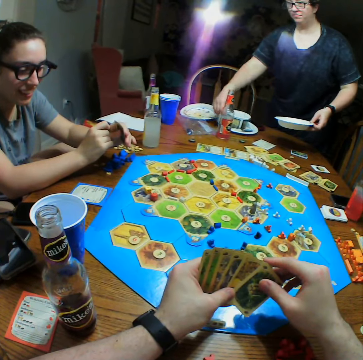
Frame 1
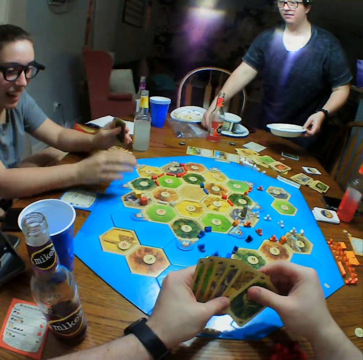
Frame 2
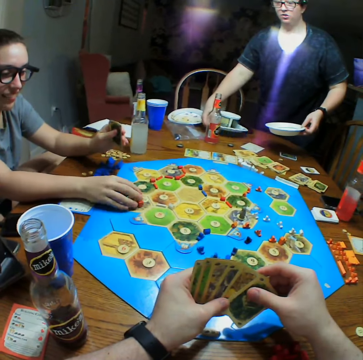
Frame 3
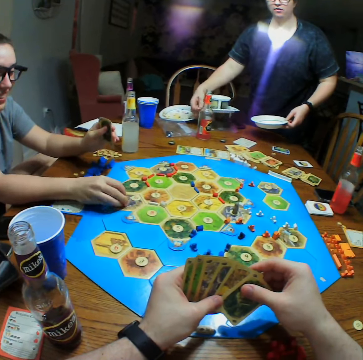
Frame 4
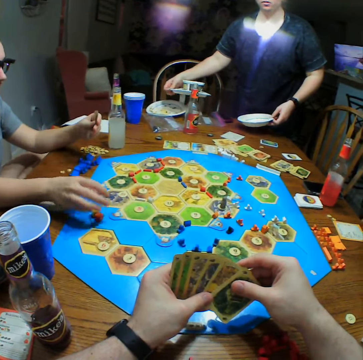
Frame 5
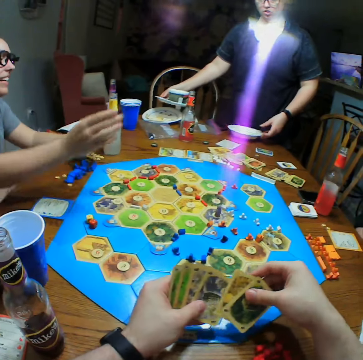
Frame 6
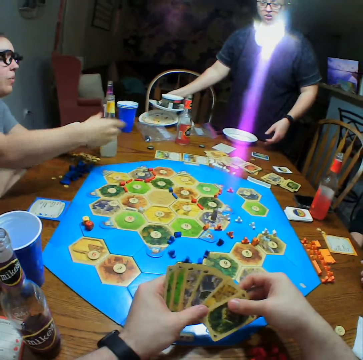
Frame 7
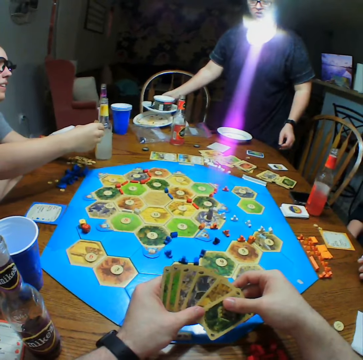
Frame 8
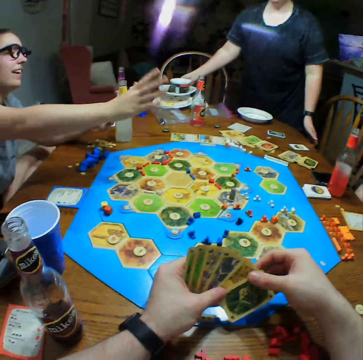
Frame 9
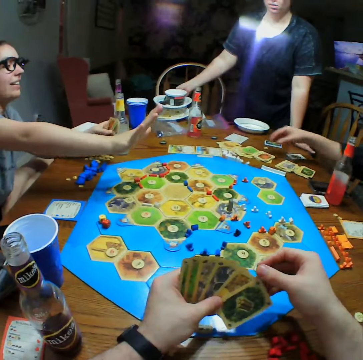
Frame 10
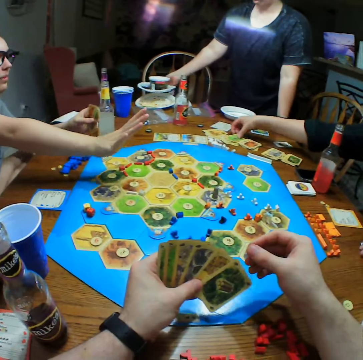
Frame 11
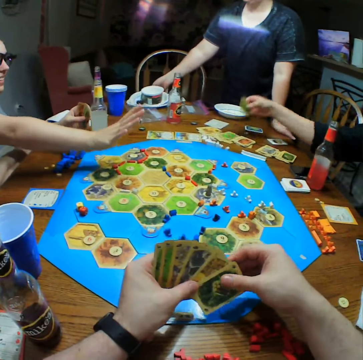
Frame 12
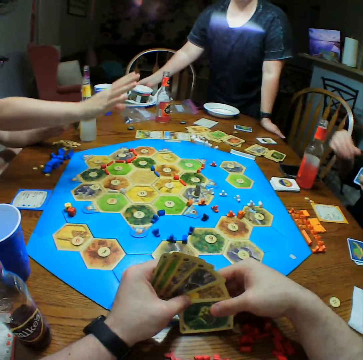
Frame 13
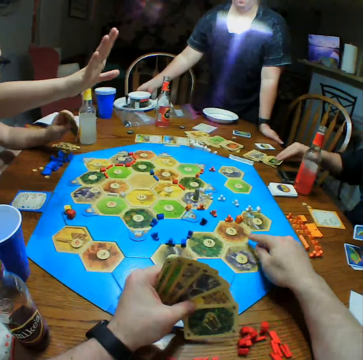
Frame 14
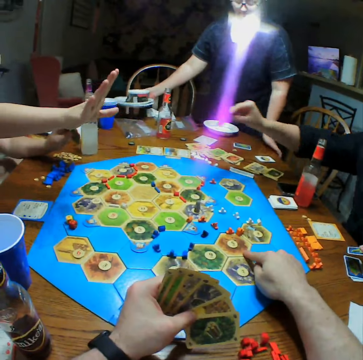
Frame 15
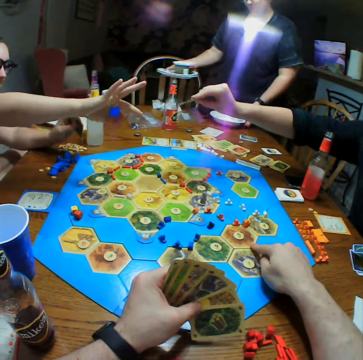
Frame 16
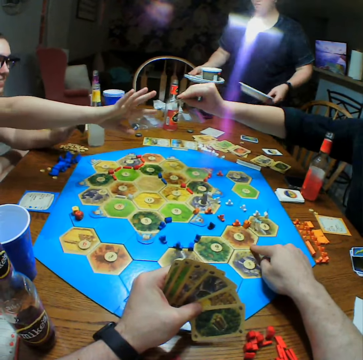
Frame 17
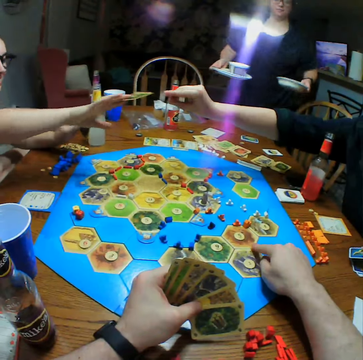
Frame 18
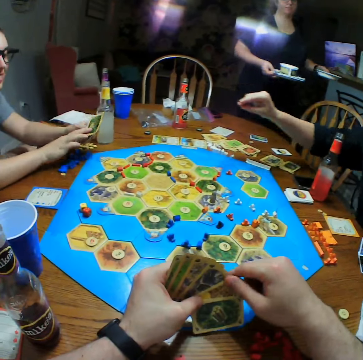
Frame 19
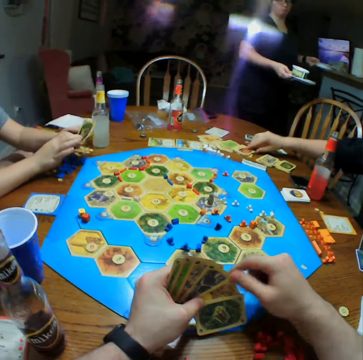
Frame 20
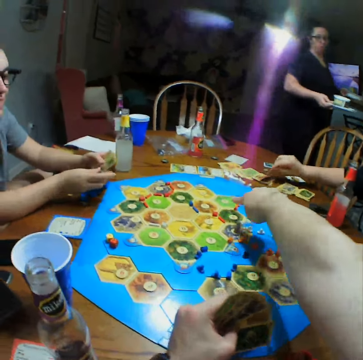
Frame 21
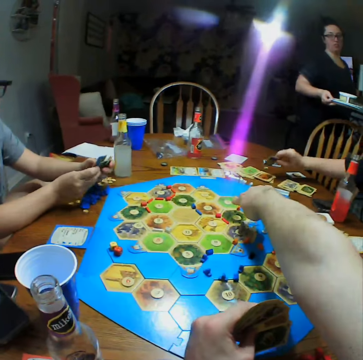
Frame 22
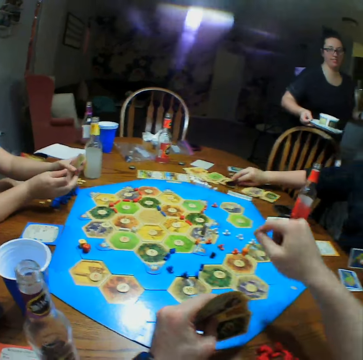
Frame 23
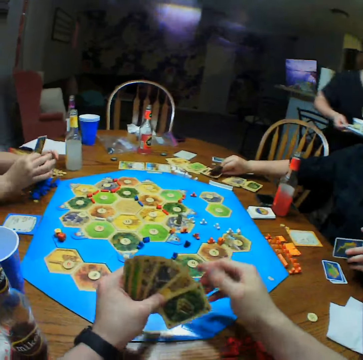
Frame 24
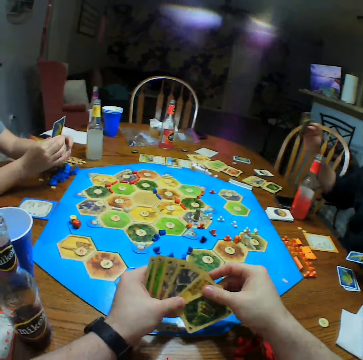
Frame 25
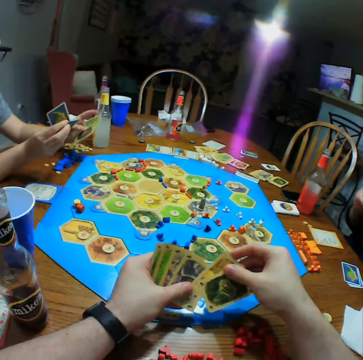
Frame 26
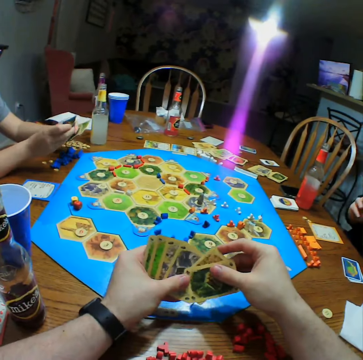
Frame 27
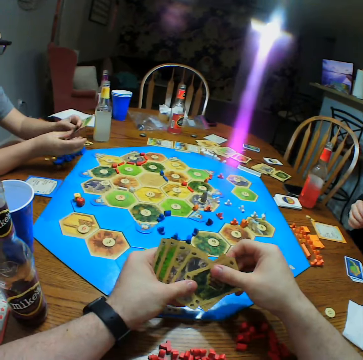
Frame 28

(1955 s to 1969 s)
A person drops a spoon in a plate. Another person moves the dice on the table. The second person picks a die. The first person piles plates. The second person straightens a hand. A third person takes a card on the table. The third person gives the second person a card. The first person holds the table by the left hand. The camera wearer points at the monopoly board. The first person removes utensils on the table. The third person holds cards. The second person takes a card from the third person. The camera wearer holds cards. The first person walks. The third person picks a card from the second person. The camera wearer points at the monopoly board. The second person holds cards. The camera wearer holds cards.

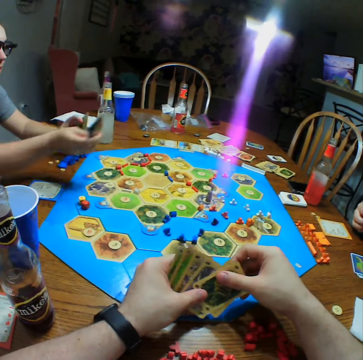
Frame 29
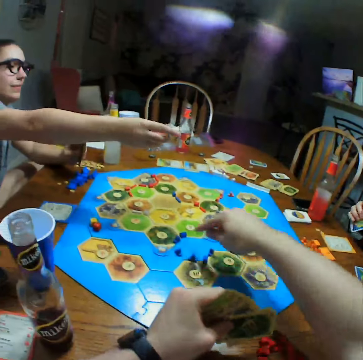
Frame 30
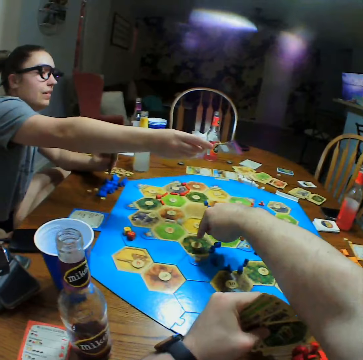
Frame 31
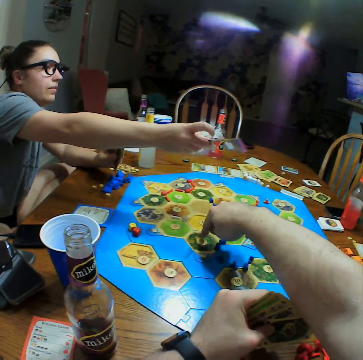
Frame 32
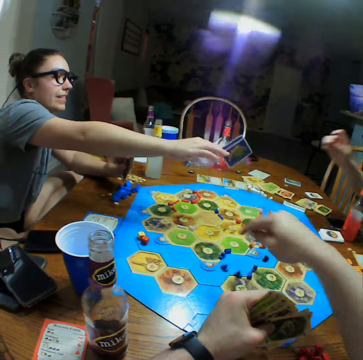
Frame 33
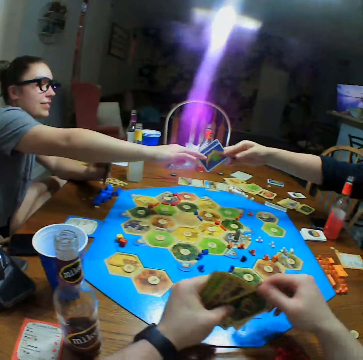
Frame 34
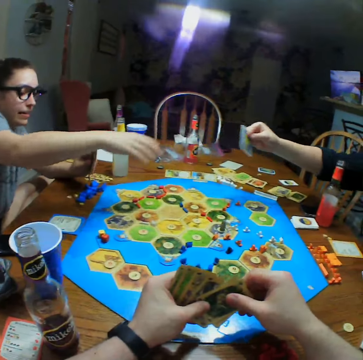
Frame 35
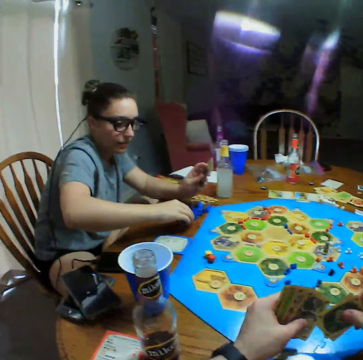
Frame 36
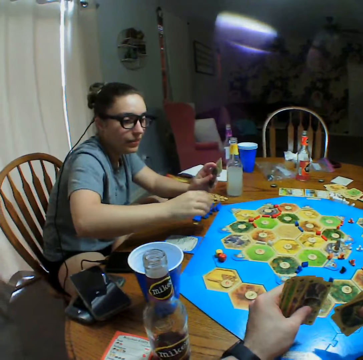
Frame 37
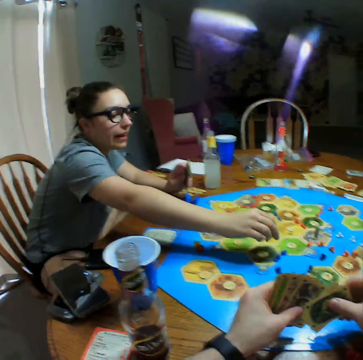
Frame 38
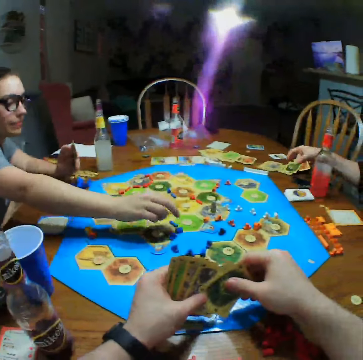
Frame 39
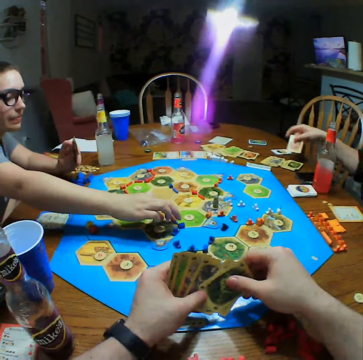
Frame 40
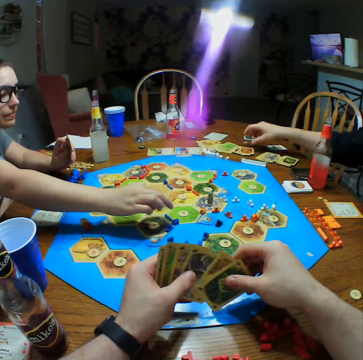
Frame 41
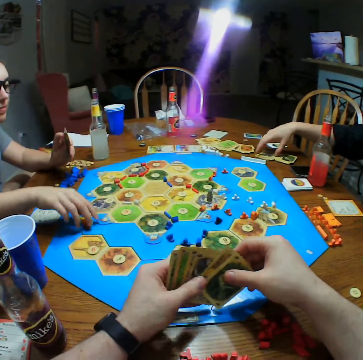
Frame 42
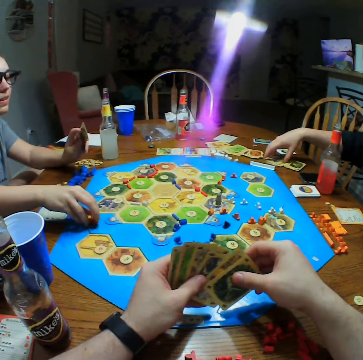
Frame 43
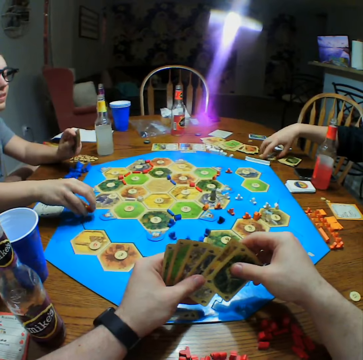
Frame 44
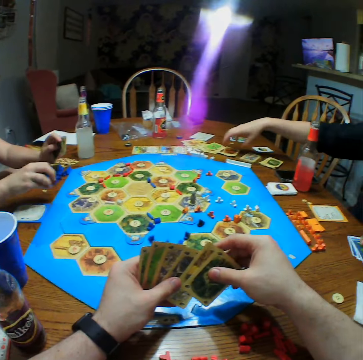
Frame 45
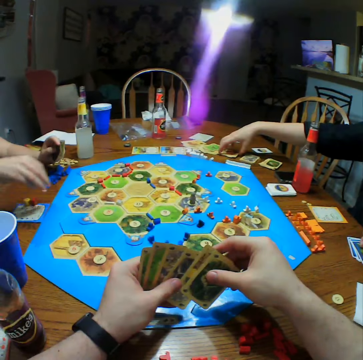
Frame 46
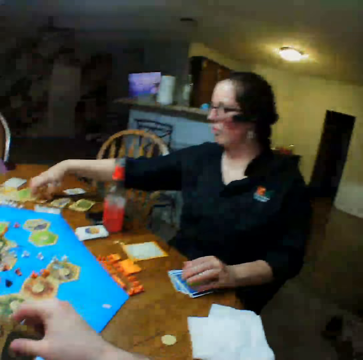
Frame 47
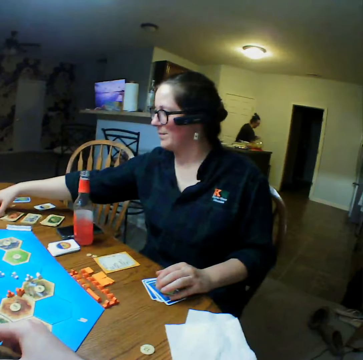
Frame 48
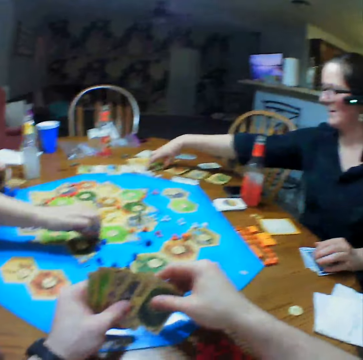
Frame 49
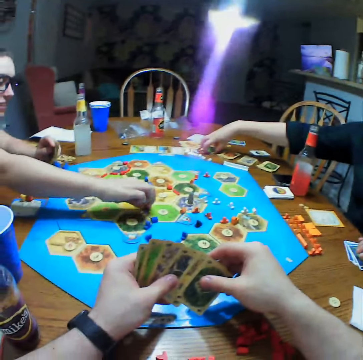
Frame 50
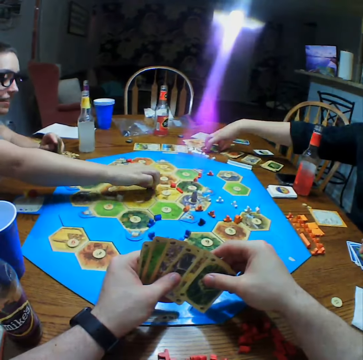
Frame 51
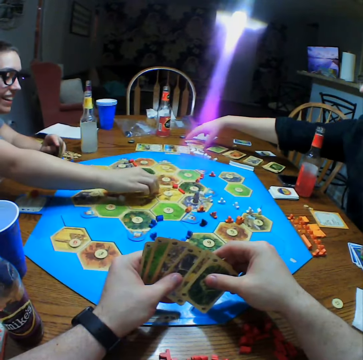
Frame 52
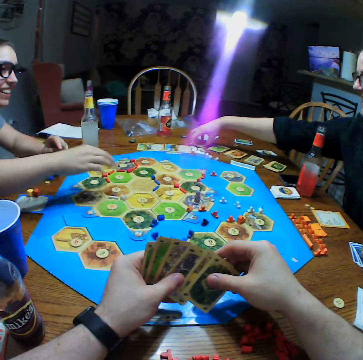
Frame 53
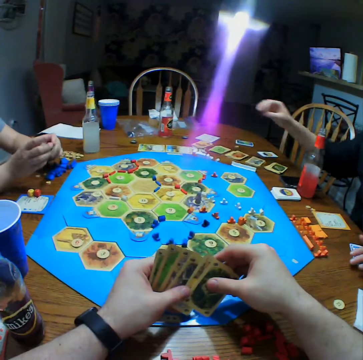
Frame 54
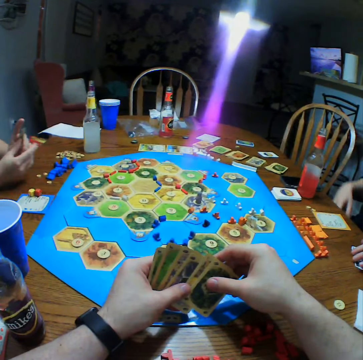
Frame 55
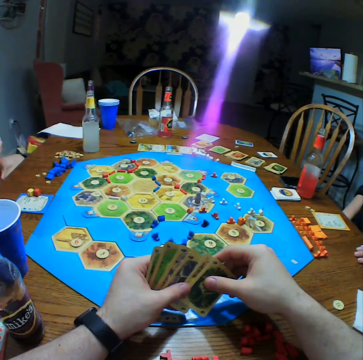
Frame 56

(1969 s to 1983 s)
A person gives another person cards. The camera wearer points at the monopoly board. They select cards. The first person picks a die and drops it on the monopoly board. The second person drops cards on the table. The first person picks the dice and drops them on the table. The first person moves the dice.

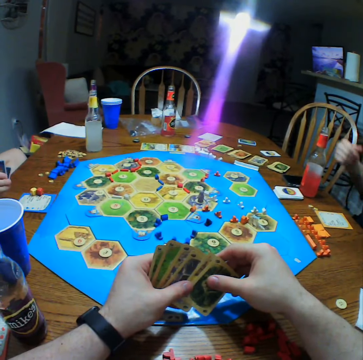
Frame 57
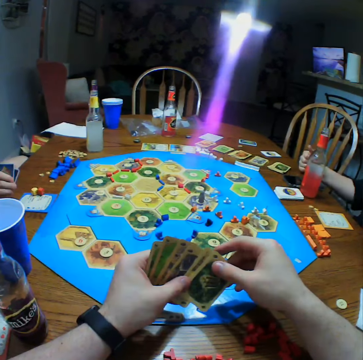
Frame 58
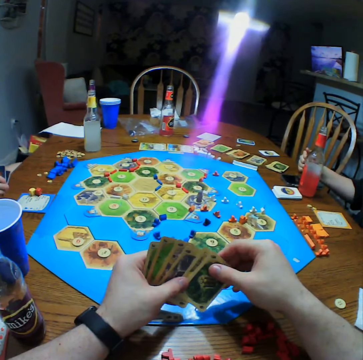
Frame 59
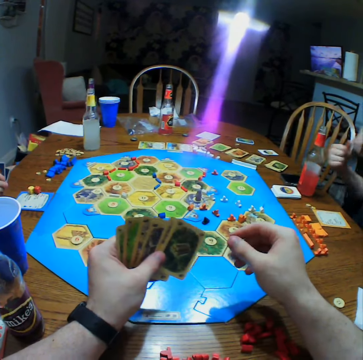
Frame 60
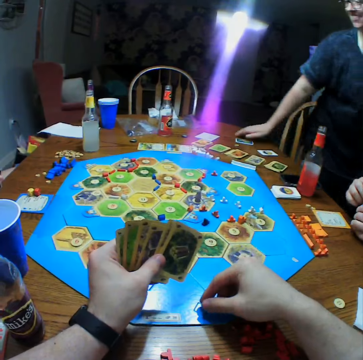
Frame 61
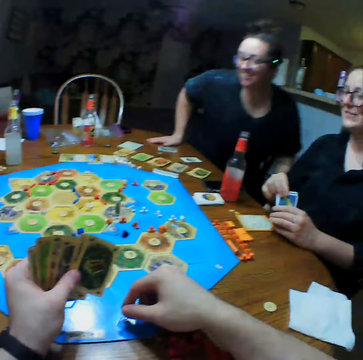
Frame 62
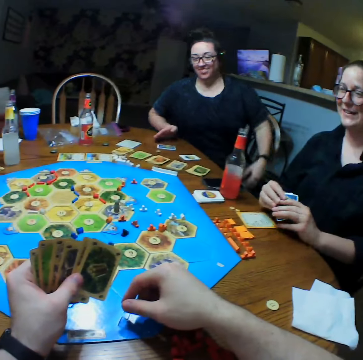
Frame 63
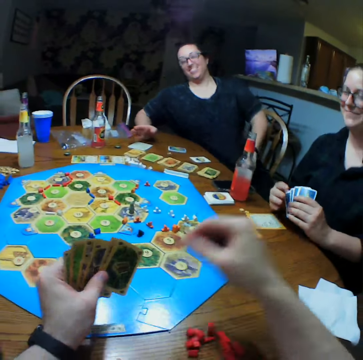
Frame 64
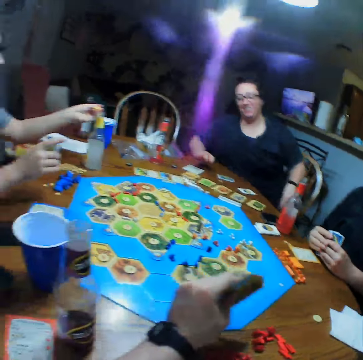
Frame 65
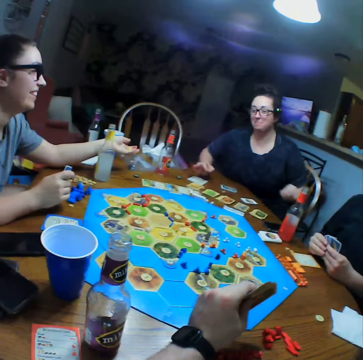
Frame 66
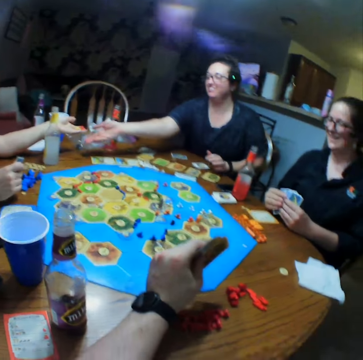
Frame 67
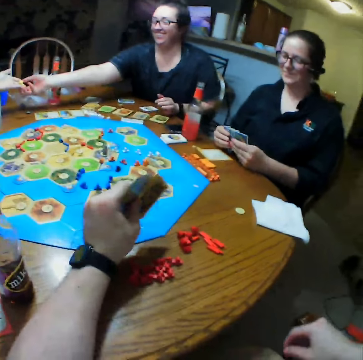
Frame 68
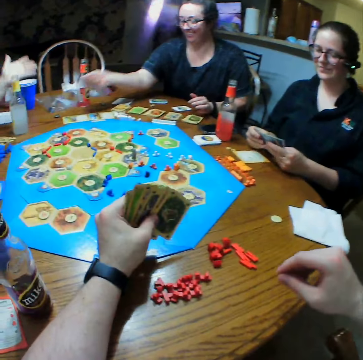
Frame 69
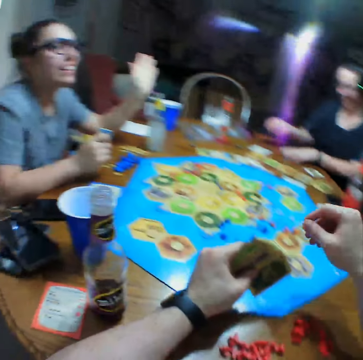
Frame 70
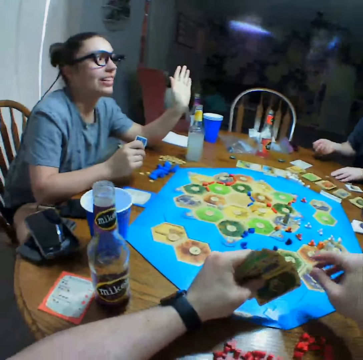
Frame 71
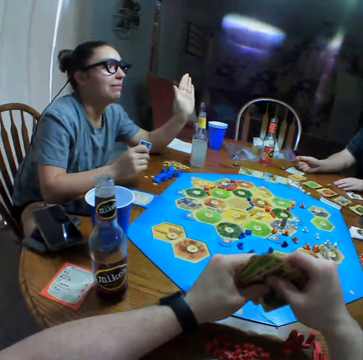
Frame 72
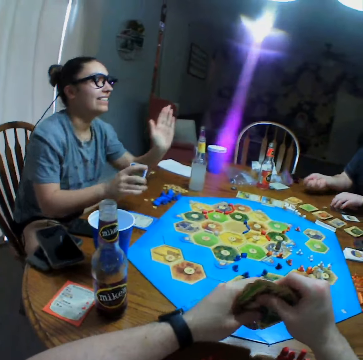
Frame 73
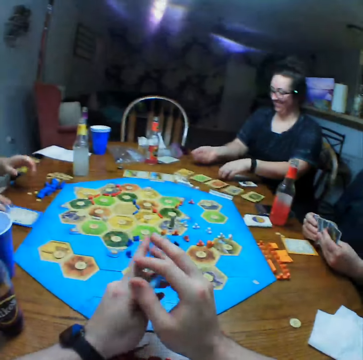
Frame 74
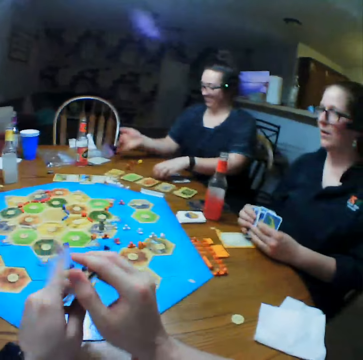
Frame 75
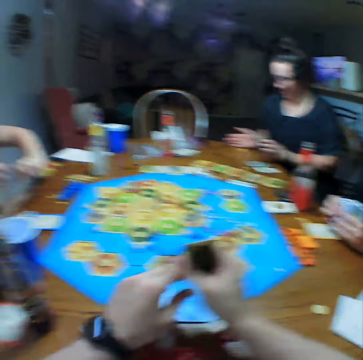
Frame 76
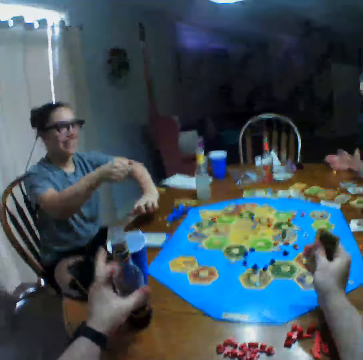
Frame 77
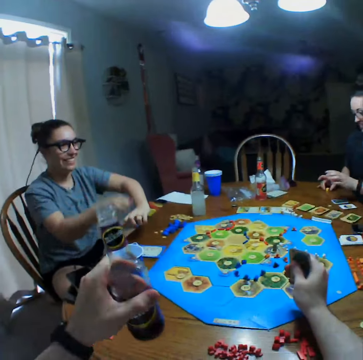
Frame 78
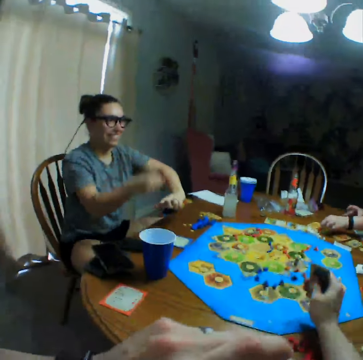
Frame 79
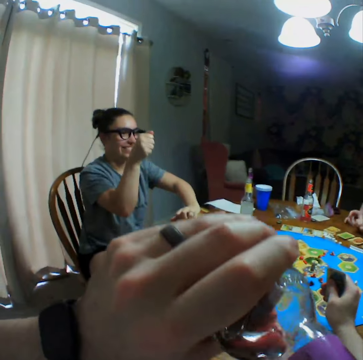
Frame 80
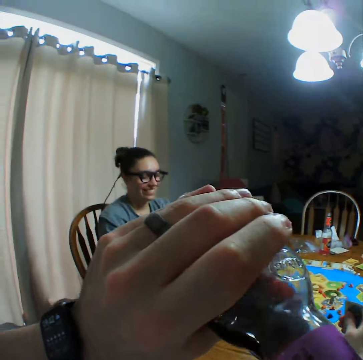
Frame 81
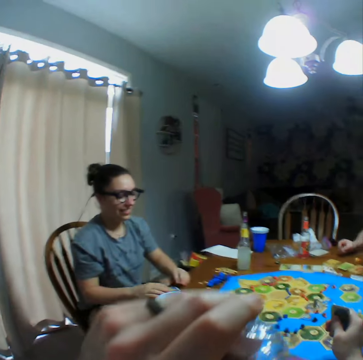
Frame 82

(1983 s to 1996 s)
A person holds cards. Another person holds a card. The camera wearer touches the monopoly board. A third person sits on the chair. The camera wearer removes a hand. The third person adjusts the blouse, stretches the right hand, and picks the dice. The third person shakes the die. The camera wearer holds cards. The third person moves a card on the table. The third person throws the die on the table. The camera wearer adjusts cards. They take a bottle on the table. They hold cards by the right hand. The third person picks the die. The first person moves the right hand. The third person picks the die.
